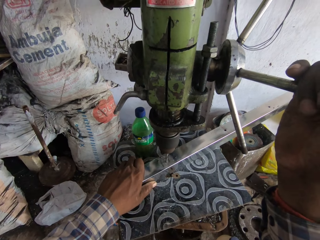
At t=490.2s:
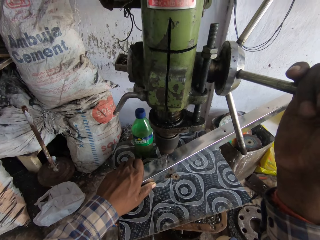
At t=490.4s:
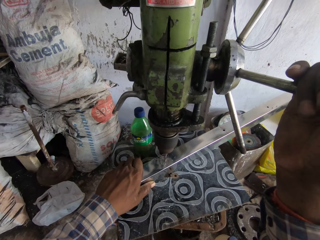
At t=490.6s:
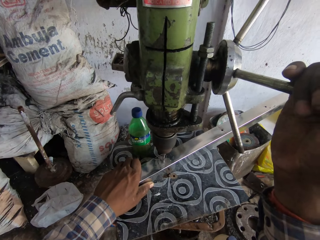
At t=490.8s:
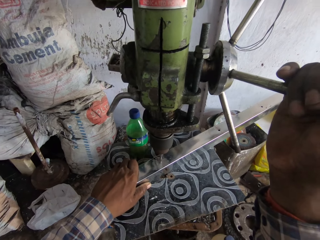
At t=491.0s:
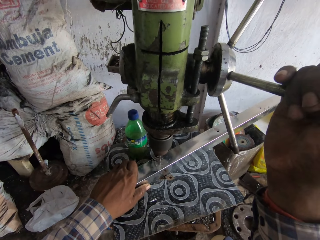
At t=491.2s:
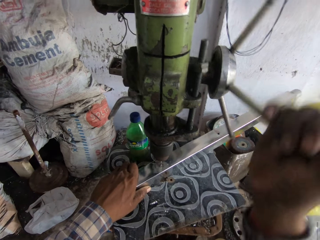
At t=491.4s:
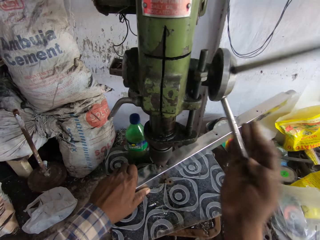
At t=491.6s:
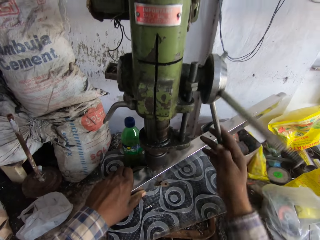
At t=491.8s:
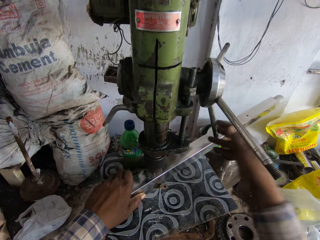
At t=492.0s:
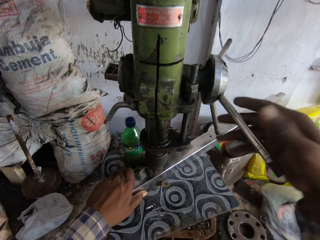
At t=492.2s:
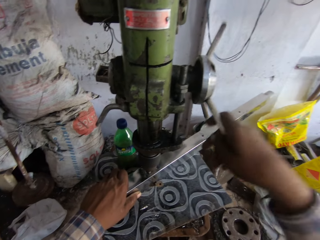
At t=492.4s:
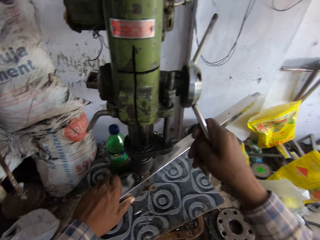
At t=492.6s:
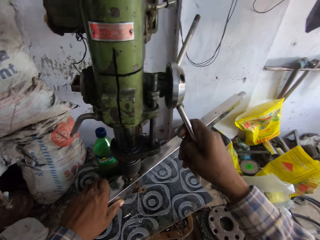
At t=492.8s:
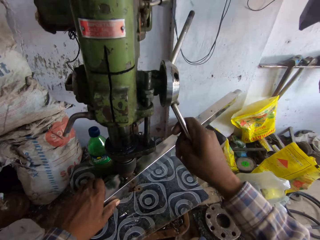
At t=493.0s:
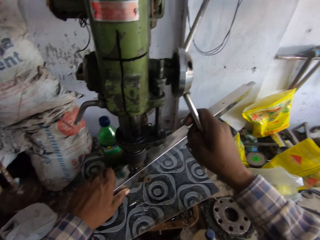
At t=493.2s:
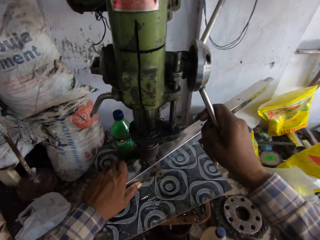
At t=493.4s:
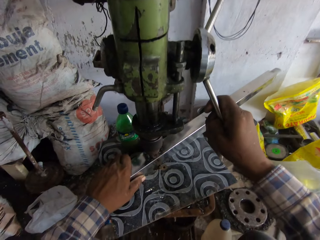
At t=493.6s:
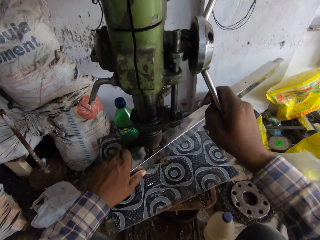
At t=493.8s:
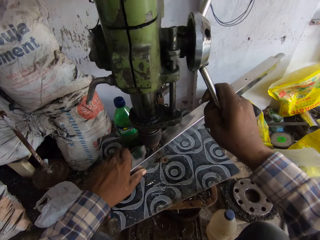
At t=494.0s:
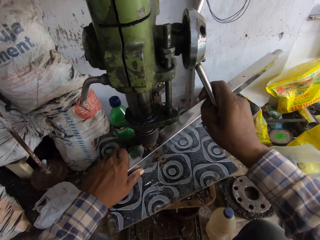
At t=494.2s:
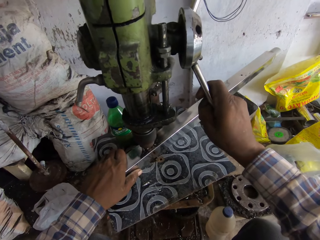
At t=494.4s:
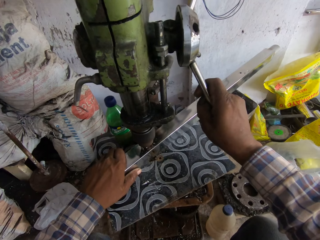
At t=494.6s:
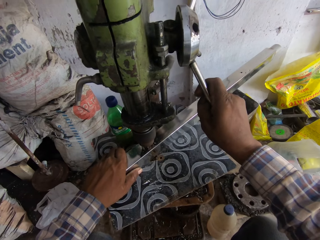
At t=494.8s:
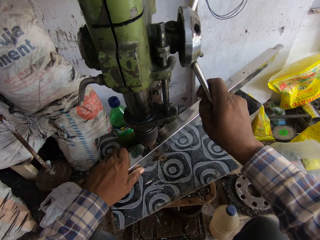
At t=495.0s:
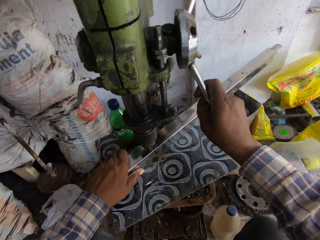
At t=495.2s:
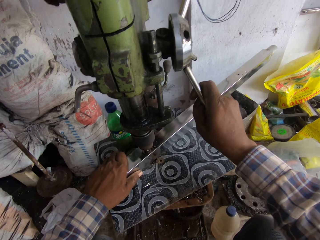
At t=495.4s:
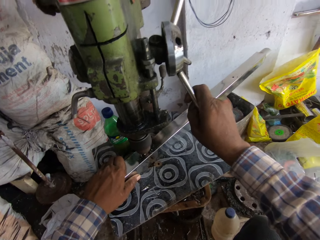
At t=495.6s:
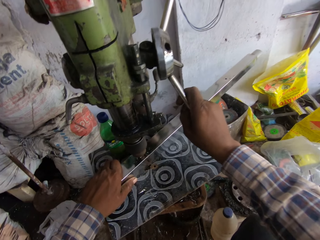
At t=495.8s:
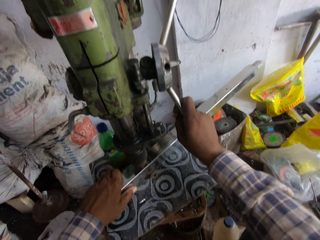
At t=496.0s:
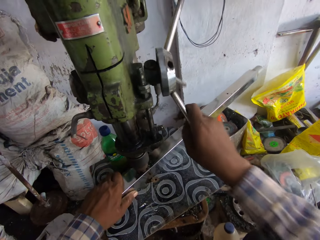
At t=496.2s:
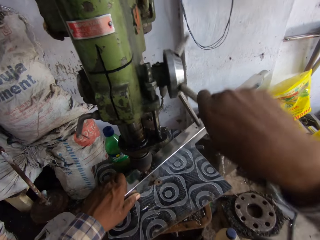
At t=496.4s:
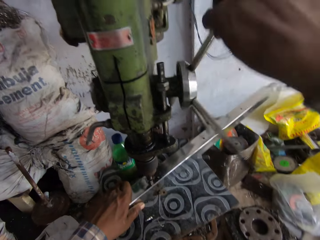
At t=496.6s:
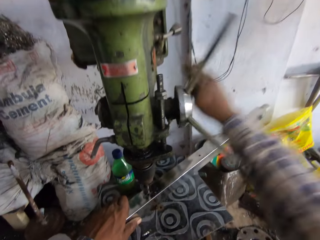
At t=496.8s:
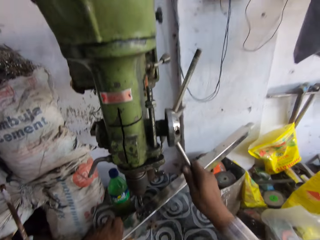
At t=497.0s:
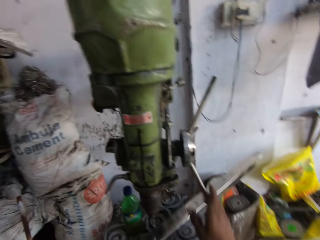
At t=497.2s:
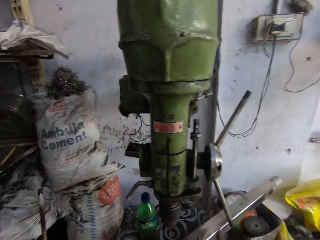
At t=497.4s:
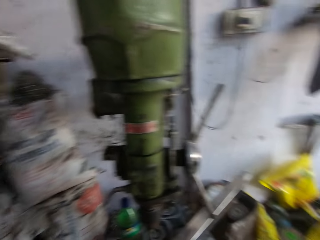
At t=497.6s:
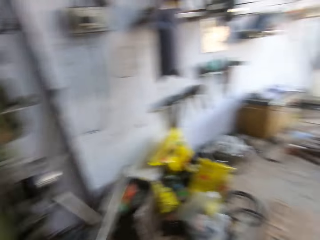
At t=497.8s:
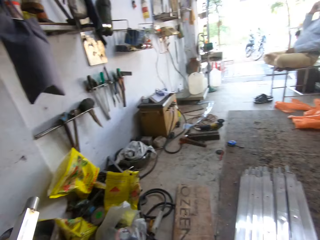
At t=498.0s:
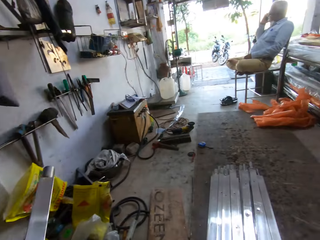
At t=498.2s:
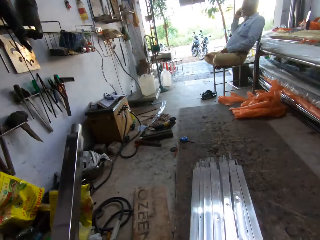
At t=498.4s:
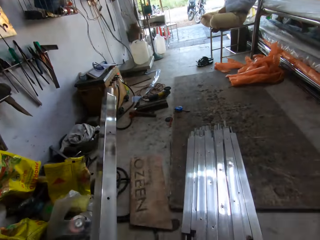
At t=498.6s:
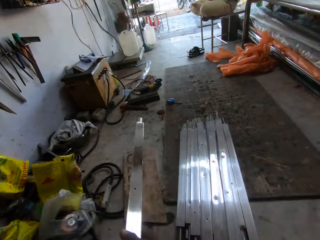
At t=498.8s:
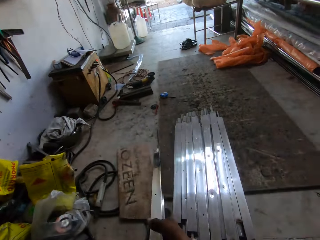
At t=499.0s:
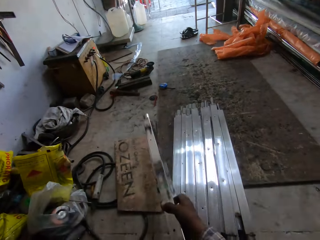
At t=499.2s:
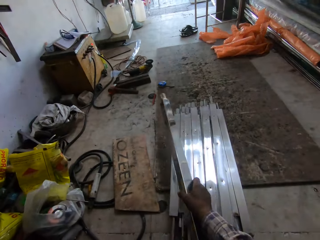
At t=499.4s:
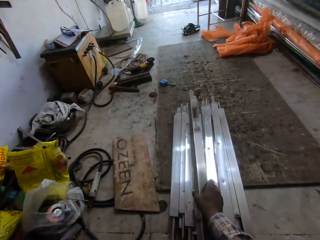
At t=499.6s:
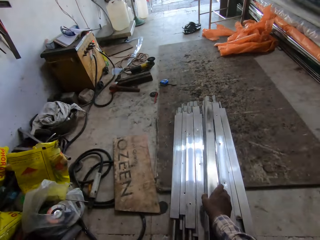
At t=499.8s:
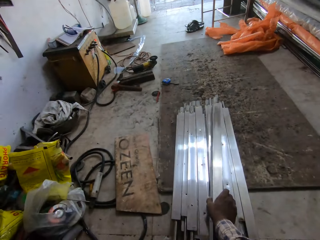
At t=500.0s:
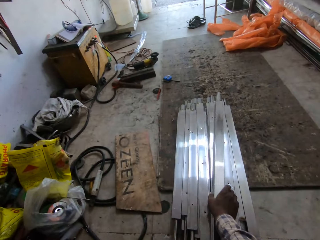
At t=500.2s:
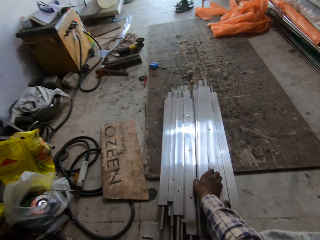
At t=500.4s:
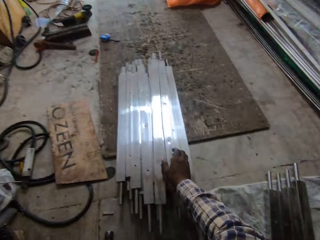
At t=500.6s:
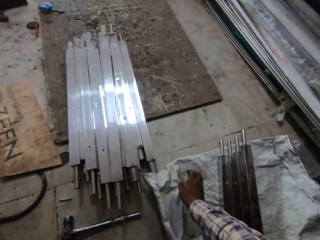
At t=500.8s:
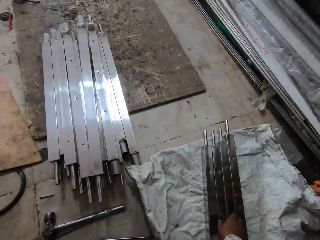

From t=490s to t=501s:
The camera wearer turns the handle of the vertical drilling machine with his right hand. He makes a hole on the metal using the drilling machine. He drops the metal piece on the ground with his right hand.

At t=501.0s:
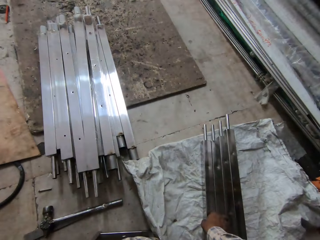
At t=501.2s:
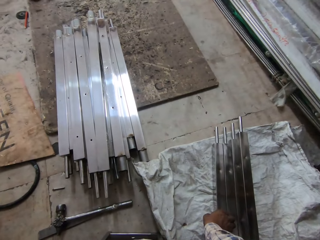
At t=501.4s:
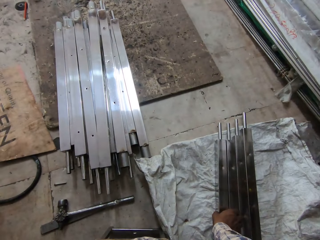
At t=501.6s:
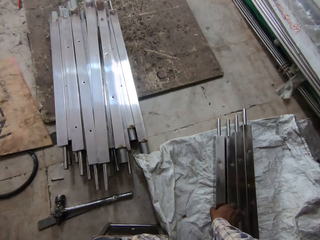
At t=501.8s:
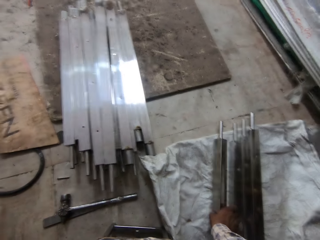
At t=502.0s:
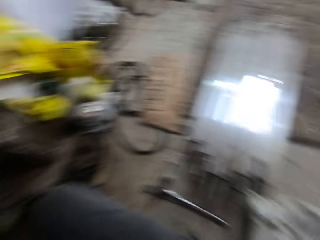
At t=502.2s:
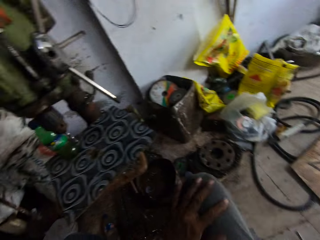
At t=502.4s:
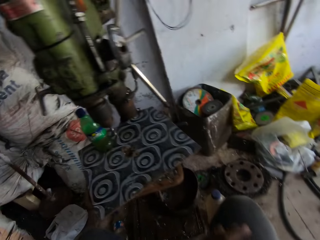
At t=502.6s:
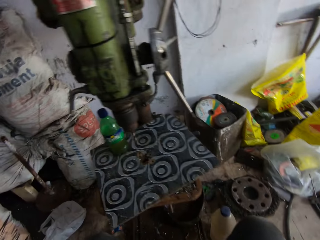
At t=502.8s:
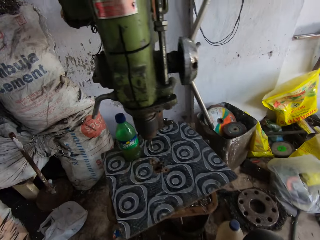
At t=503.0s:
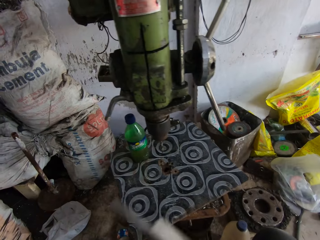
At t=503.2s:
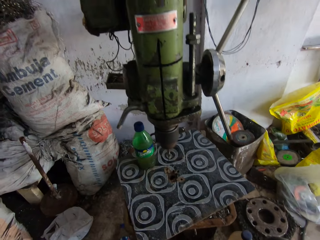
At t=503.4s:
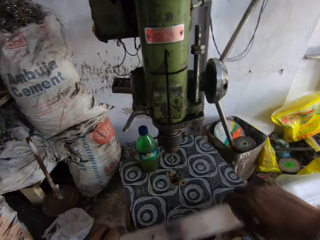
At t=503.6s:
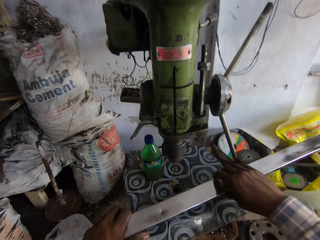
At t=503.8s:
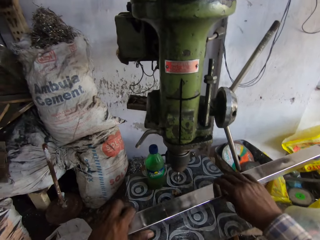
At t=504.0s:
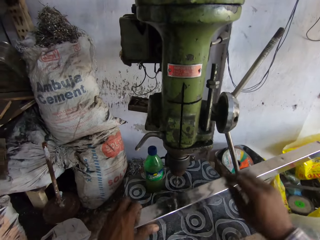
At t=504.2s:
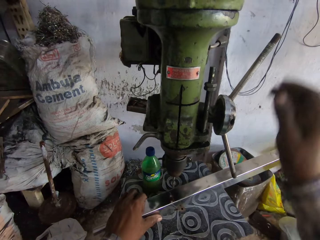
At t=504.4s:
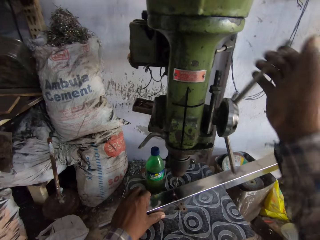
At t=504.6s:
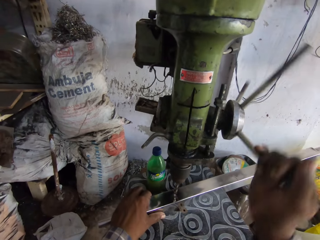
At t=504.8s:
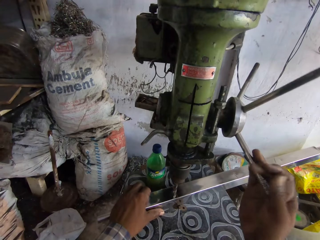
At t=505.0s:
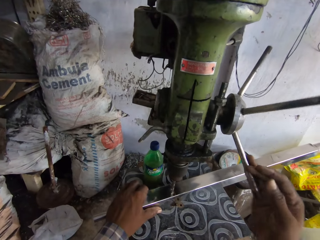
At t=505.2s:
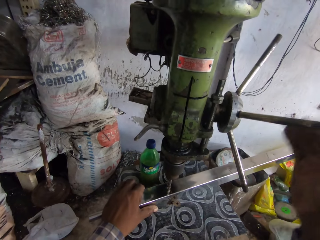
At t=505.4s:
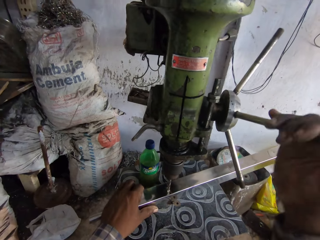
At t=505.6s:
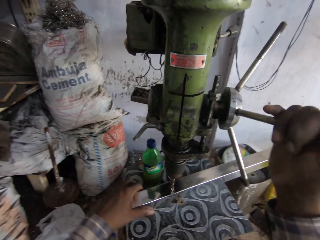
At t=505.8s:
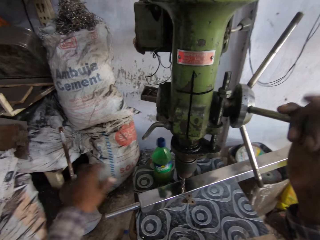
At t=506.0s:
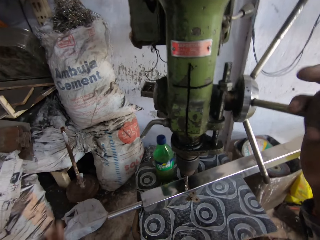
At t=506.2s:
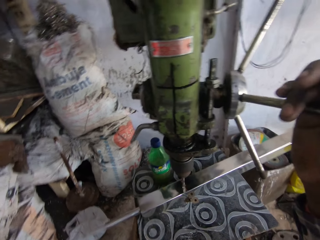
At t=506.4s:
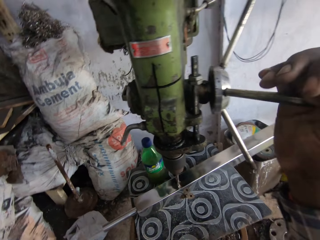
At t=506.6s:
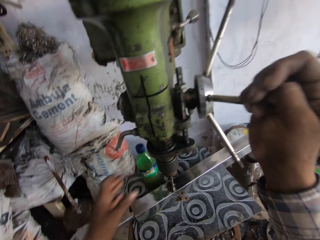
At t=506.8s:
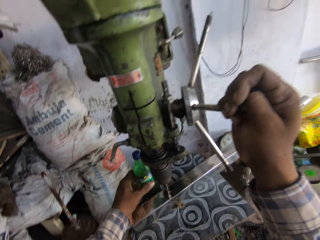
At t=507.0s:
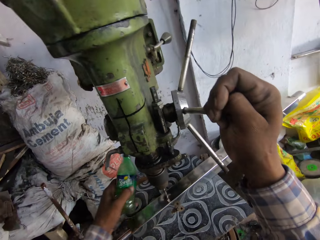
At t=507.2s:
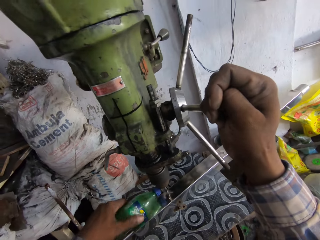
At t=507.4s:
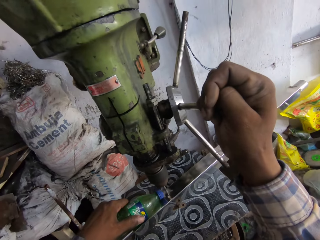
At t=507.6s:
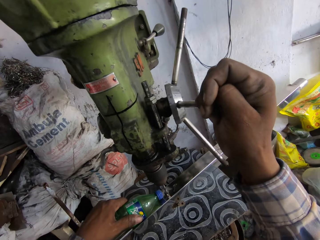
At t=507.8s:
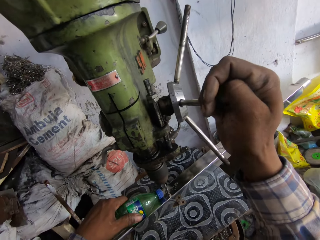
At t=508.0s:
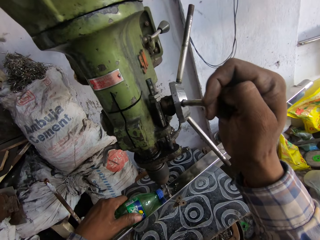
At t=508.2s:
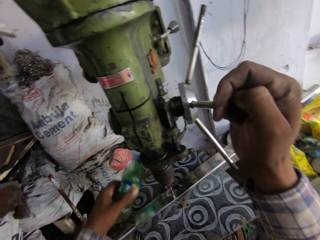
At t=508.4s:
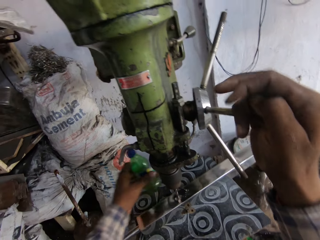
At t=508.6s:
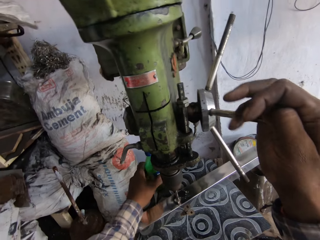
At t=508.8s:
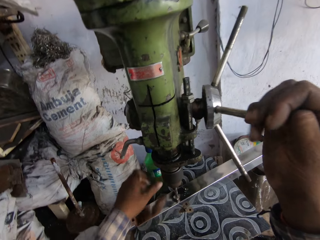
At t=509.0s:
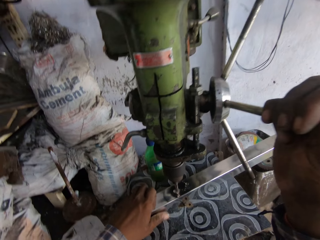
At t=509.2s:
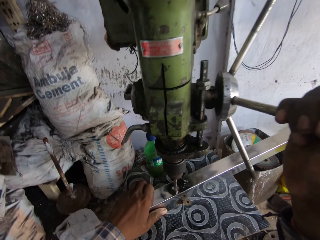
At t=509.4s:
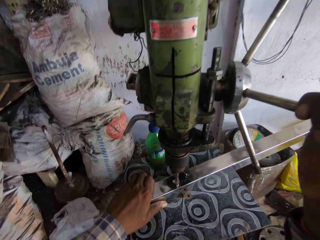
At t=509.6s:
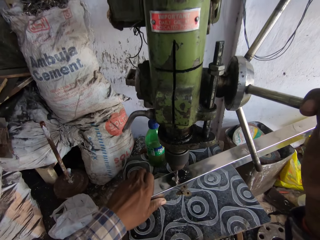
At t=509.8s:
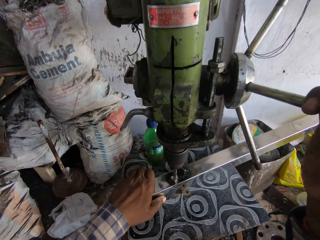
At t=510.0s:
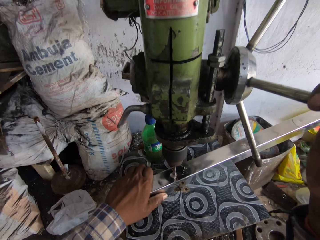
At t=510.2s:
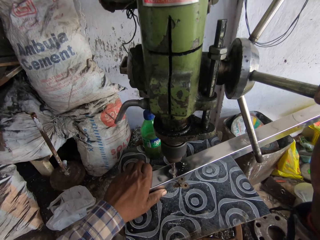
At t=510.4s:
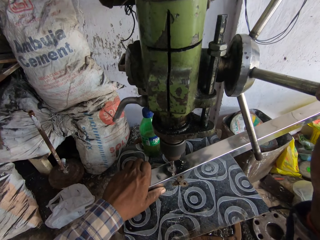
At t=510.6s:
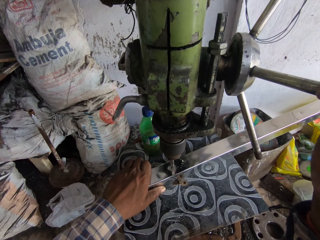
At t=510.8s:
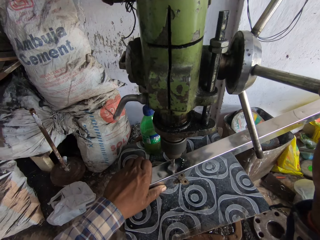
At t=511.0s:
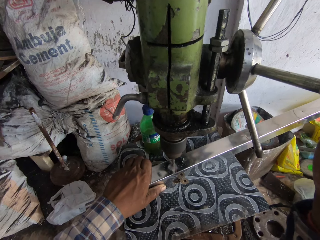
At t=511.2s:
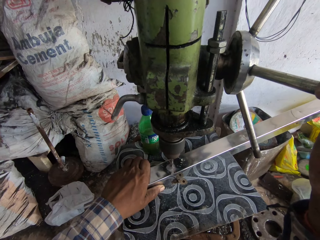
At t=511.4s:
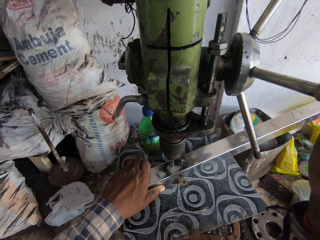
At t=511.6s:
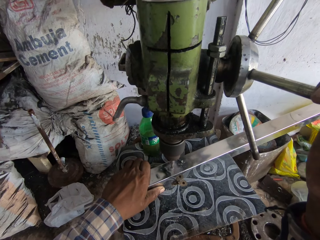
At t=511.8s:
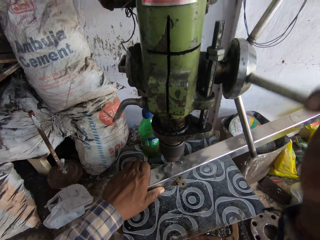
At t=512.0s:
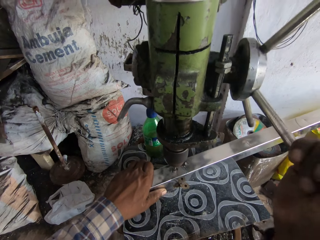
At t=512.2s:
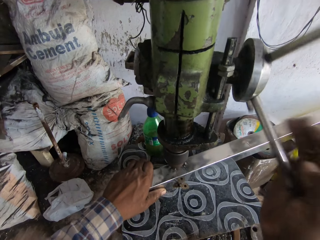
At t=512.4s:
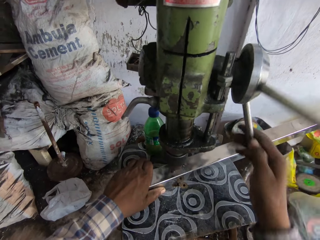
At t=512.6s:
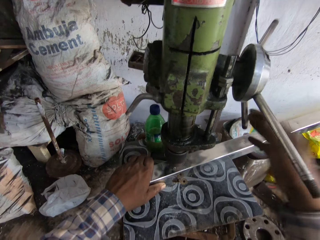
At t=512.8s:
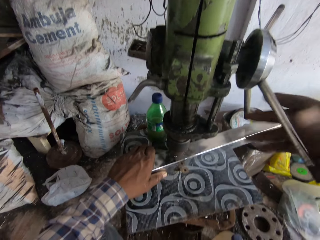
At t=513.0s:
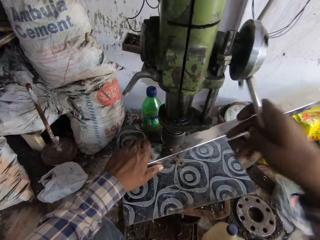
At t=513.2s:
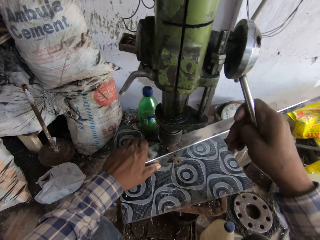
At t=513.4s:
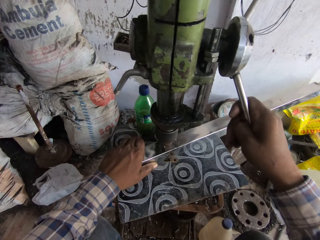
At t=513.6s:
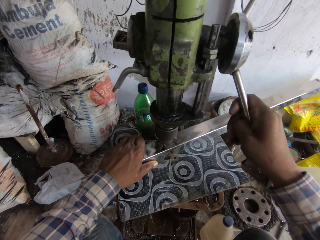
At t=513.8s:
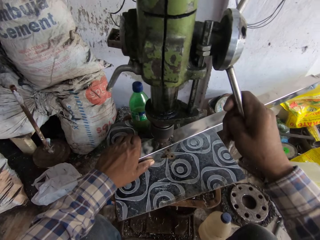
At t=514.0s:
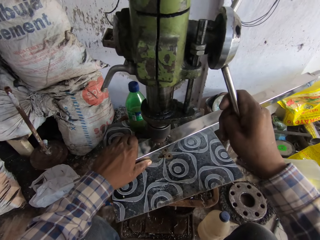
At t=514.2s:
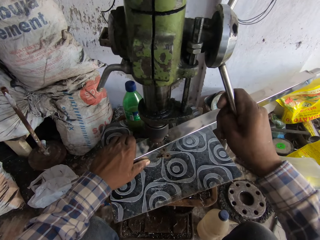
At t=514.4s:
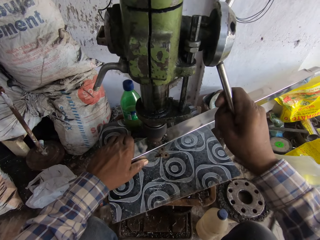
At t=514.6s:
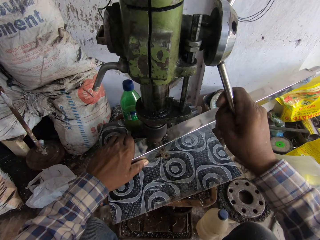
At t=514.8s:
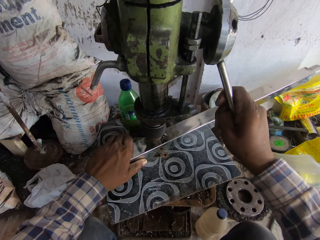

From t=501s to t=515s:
The camera wearer picks up a metal piece from the ground with his left hand. He places the metal piece on the work table with his hands. He turns the handle of the vertical drilling machine with his right hand. He picks up the bottle of coolant from the work table with his left hand. He pours coolant on the metal piece from the bottle of coolant in his left hand. He drops the bottle of coolant in his left hand on the work table. He places his left hand on the metal piece on the work table. He drills a hole in the metal piece in his left hand with the vertical drilling machine. He turns the handle of the vertical drilling machine with his right hand.
